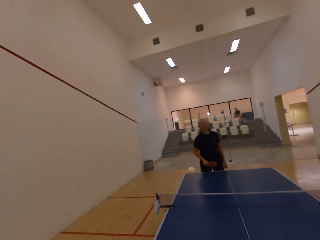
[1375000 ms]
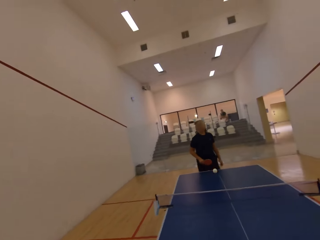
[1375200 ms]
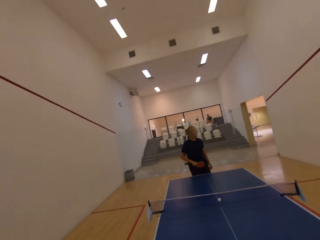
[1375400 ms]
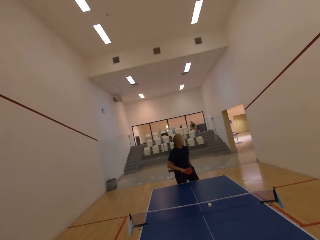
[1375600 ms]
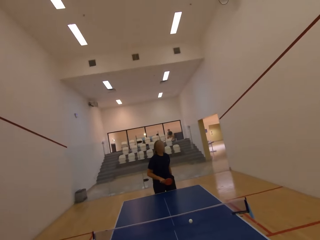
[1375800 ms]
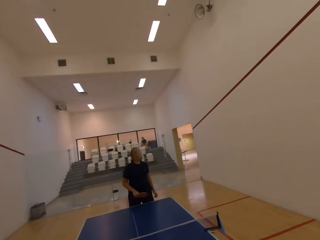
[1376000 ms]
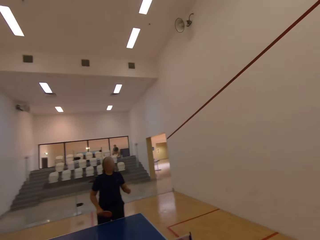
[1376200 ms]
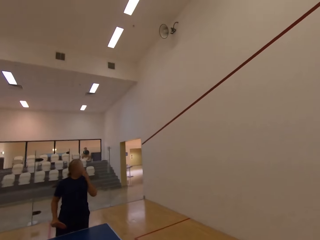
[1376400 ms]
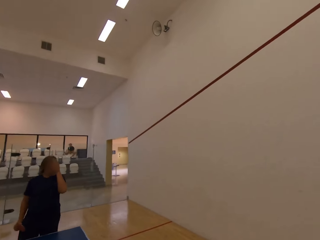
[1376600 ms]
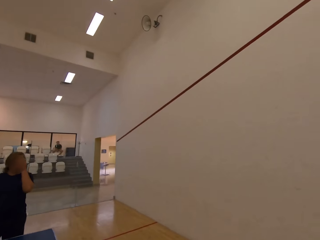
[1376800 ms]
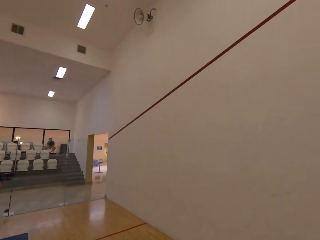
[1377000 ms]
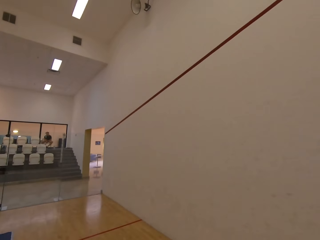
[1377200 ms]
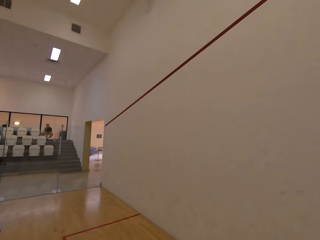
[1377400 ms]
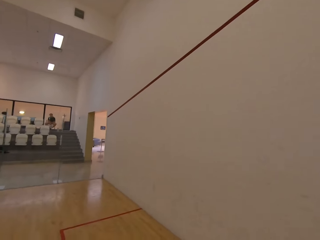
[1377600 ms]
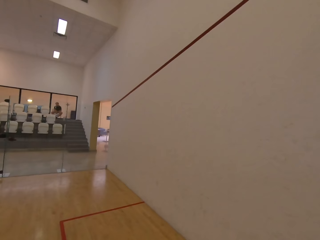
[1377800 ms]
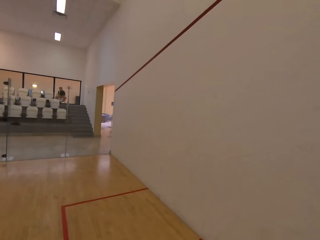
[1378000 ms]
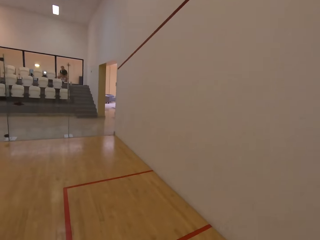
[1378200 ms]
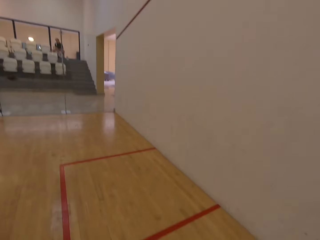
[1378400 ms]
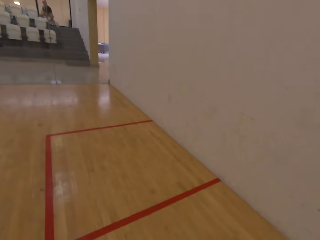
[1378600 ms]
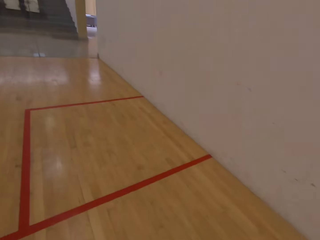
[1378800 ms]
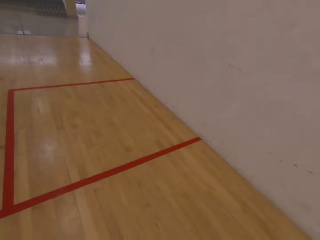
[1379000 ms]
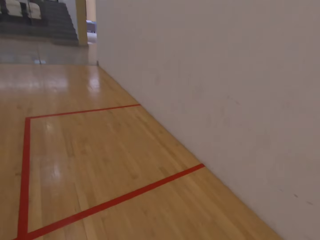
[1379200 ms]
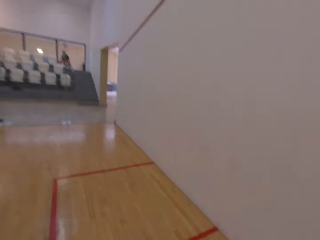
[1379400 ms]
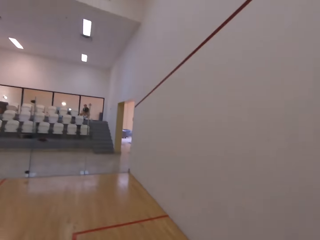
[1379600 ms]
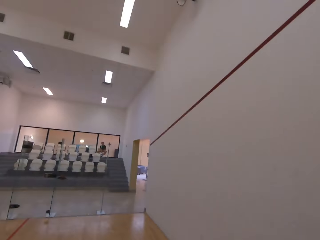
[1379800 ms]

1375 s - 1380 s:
The camera wearer walks towards the wall. They pick up the ball.
